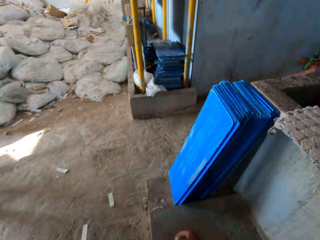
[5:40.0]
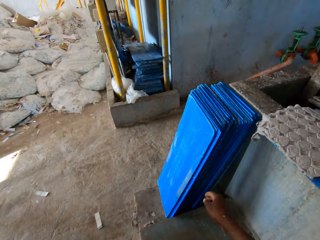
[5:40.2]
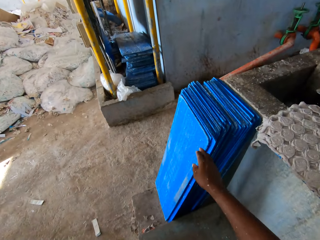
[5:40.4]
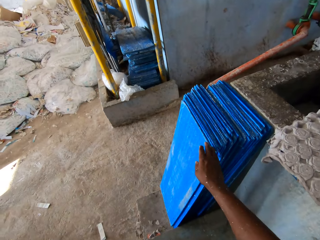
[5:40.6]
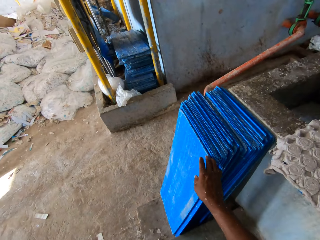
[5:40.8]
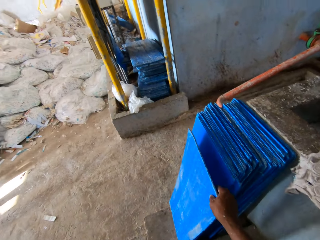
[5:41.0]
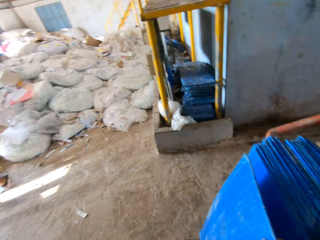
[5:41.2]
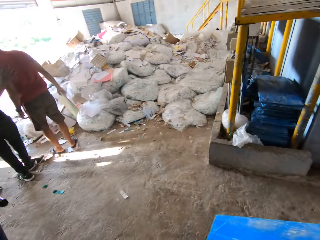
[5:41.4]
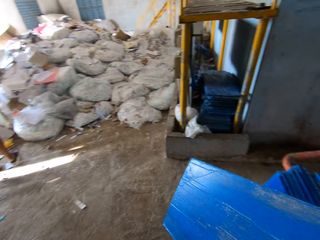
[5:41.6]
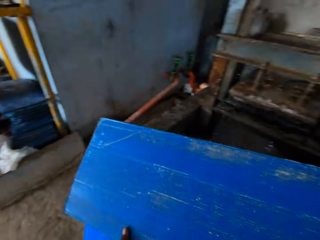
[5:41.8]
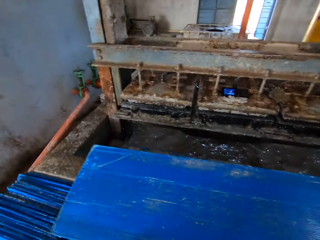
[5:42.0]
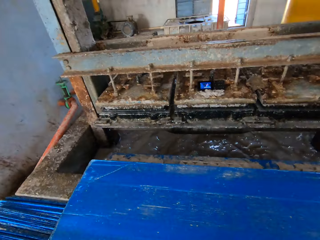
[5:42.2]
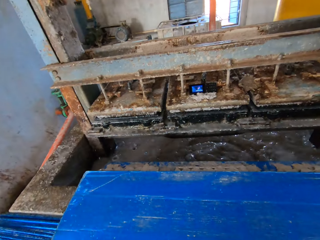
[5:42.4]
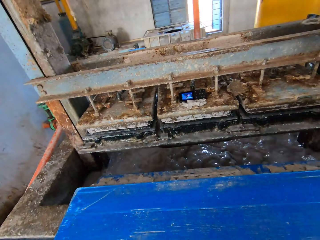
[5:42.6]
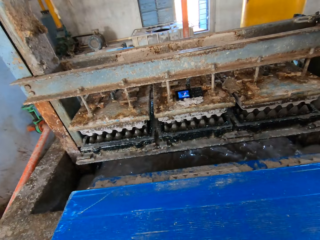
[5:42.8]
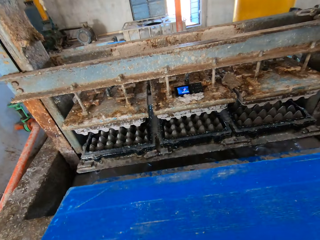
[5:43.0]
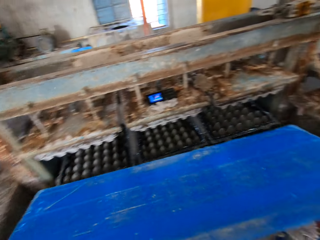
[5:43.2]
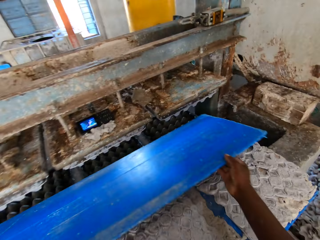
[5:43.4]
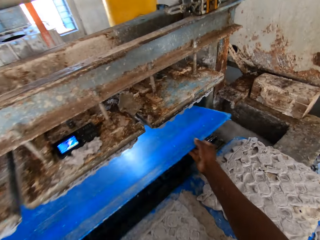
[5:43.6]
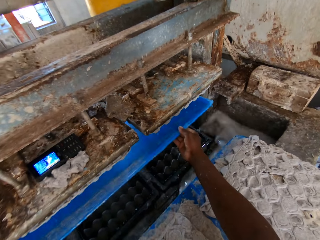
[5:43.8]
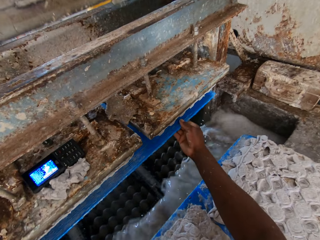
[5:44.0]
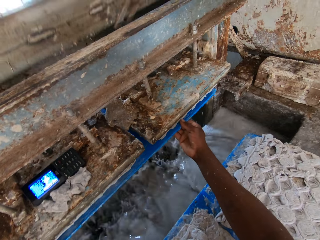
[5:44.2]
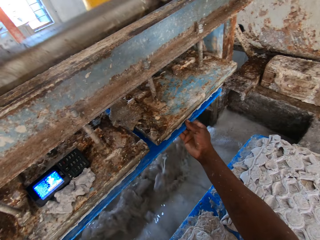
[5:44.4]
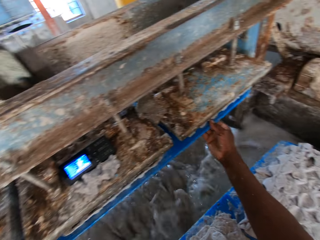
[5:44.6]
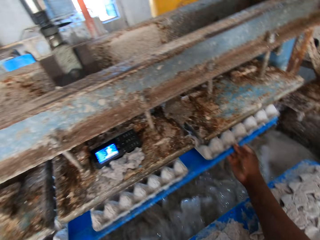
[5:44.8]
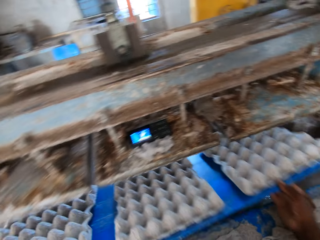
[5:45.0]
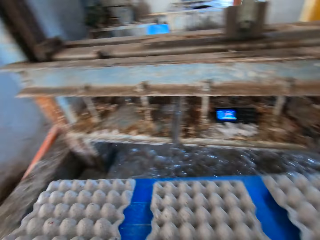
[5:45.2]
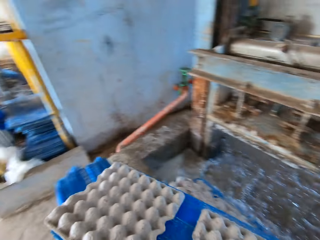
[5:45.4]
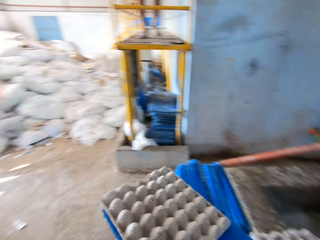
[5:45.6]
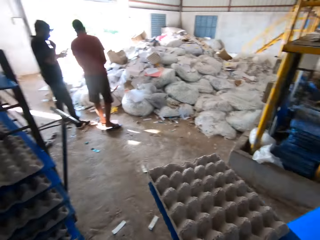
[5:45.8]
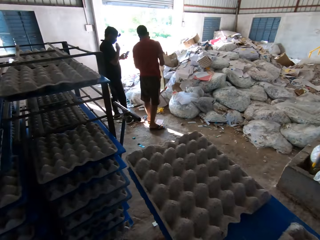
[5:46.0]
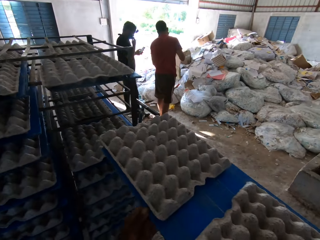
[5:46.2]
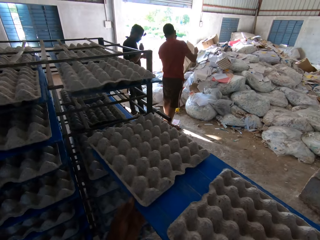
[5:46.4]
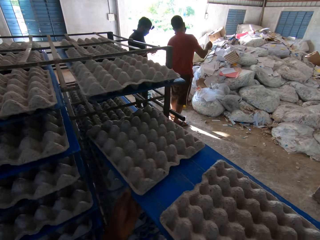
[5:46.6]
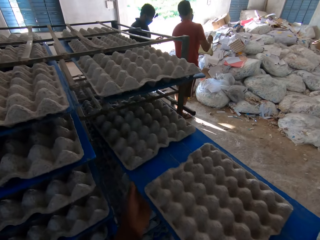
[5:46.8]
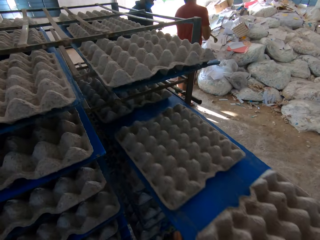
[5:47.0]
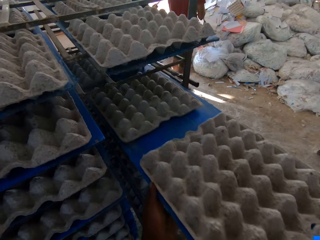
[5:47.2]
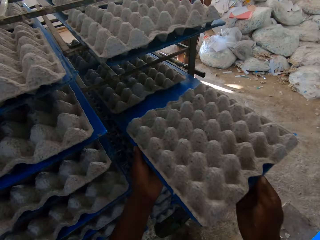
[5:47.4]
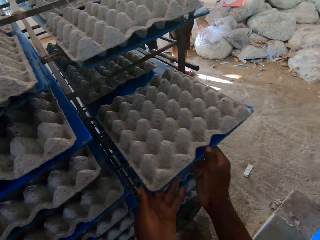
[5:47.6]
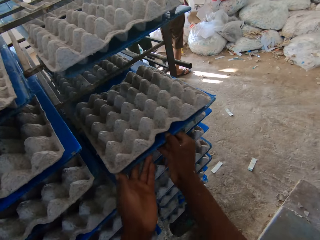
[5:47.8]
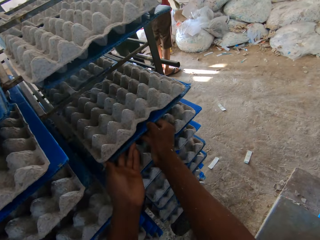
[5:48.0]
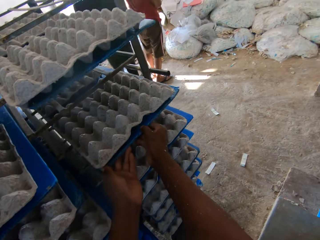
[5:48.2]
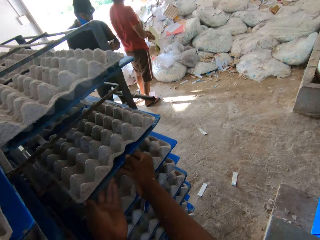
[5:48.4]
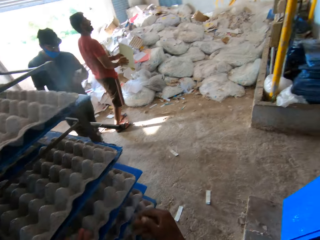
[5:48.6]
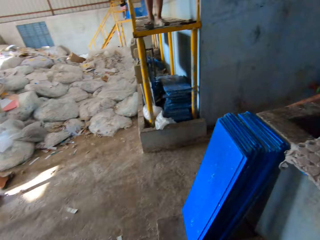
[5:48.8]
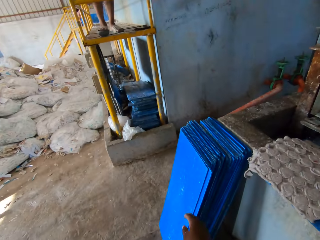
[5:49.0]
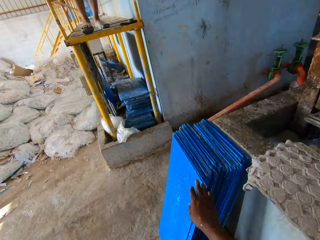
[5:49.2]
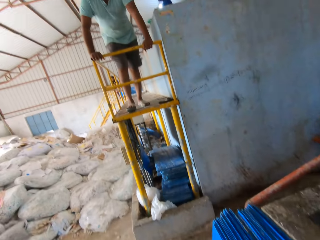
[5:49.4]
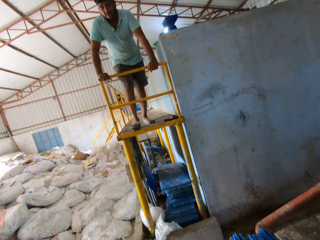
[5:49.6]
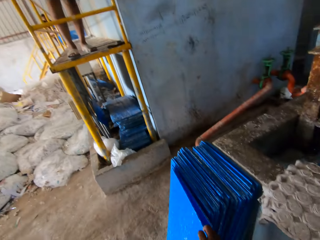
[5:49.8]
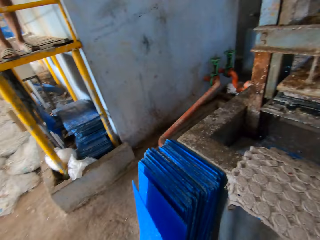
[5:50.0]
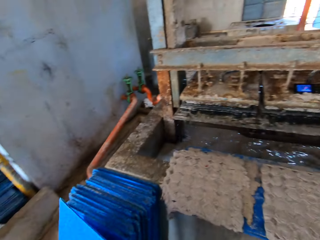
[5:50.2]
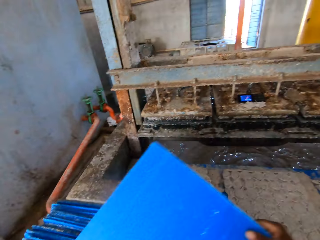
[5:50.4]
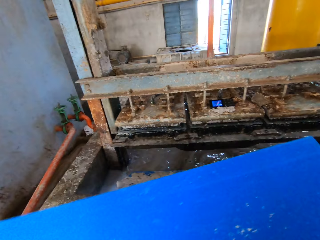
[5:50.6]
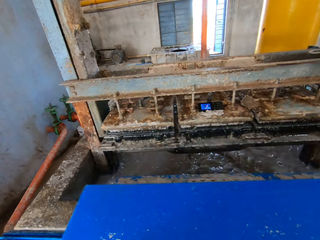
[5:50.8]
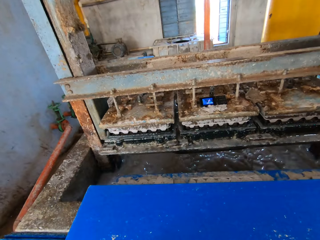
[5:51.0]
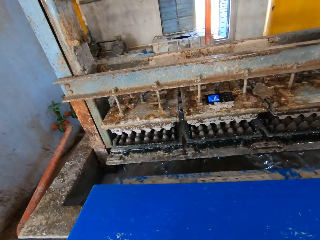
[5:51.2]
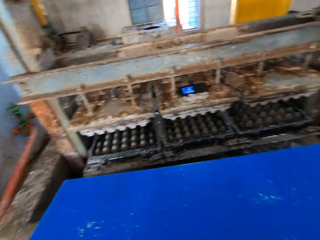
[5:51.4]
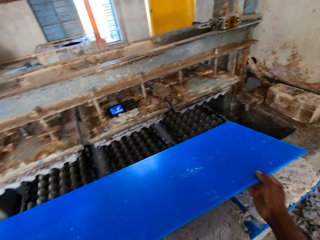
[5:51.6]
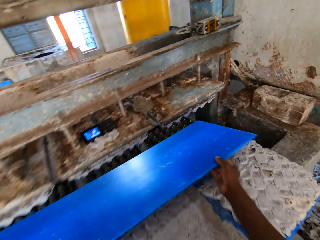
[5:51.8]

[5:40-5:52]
The camera wearer picks a tray from the floor with his right hand. He places the tray into the egg tray making machine with both hands. He takes the tray from the egg tray making machine with both hands. The man holds a carton with both hands. The camera wearer places the tray on a rack with both hands. He picks a tray from the floor with his right hand. Another man stands on a ladder.

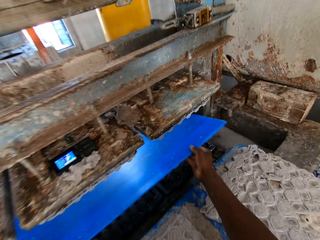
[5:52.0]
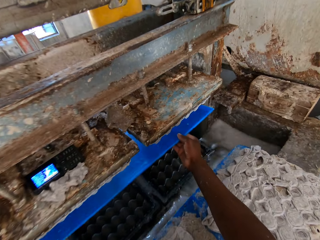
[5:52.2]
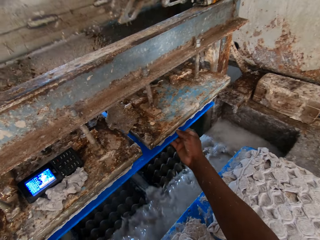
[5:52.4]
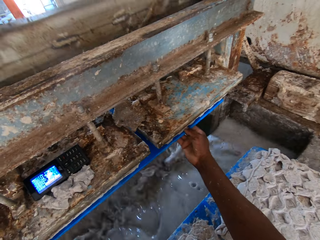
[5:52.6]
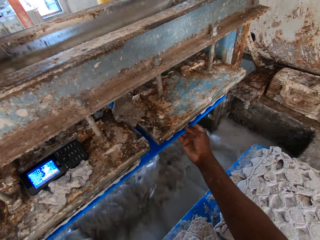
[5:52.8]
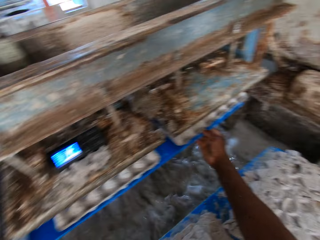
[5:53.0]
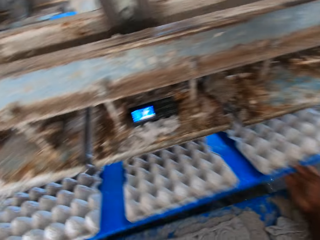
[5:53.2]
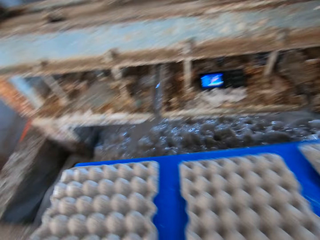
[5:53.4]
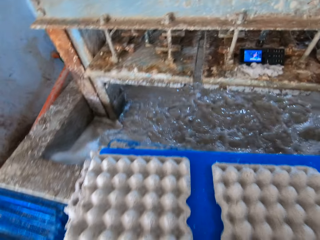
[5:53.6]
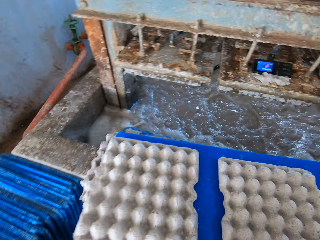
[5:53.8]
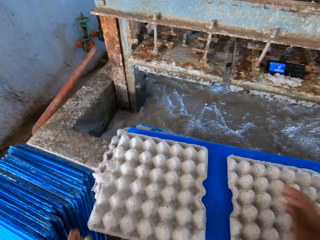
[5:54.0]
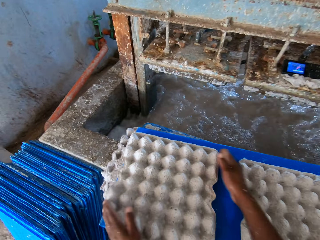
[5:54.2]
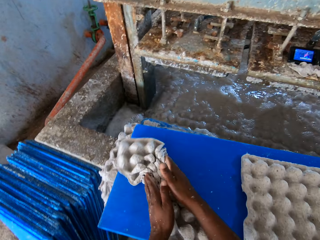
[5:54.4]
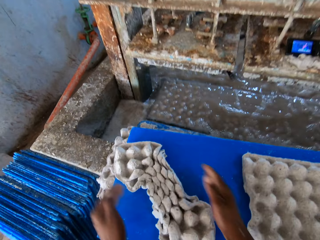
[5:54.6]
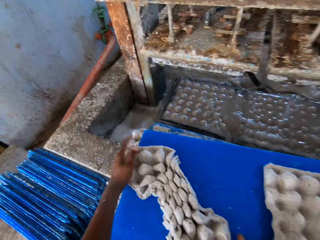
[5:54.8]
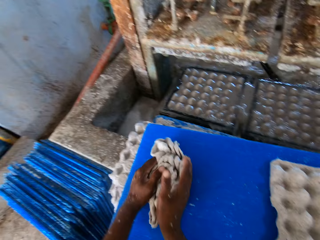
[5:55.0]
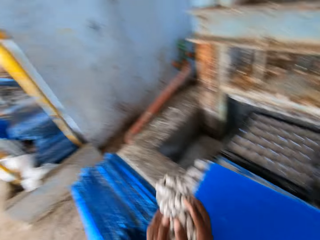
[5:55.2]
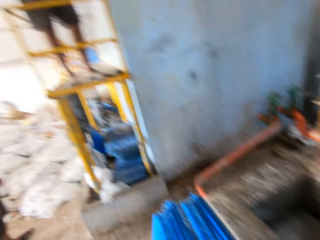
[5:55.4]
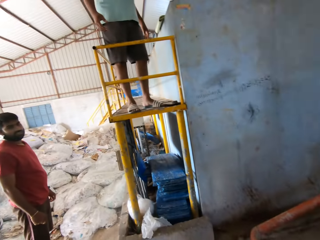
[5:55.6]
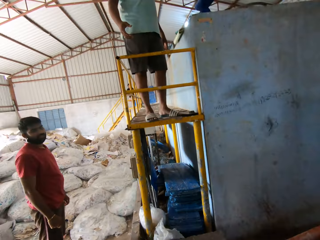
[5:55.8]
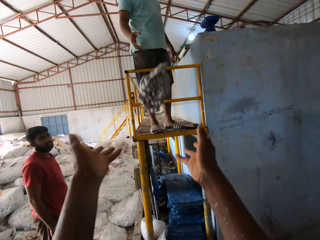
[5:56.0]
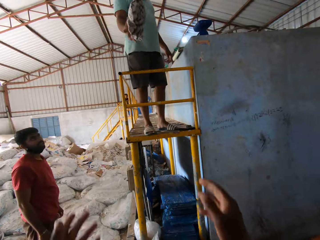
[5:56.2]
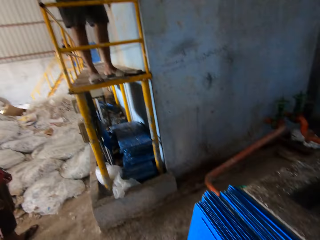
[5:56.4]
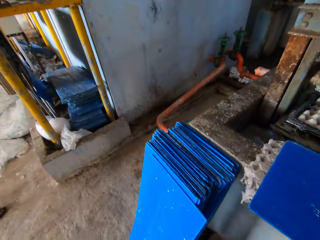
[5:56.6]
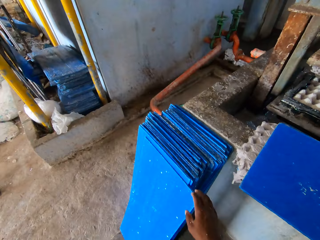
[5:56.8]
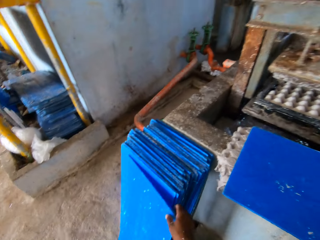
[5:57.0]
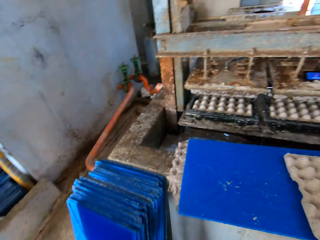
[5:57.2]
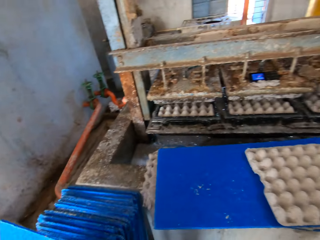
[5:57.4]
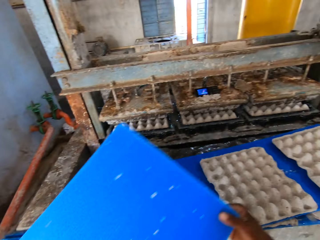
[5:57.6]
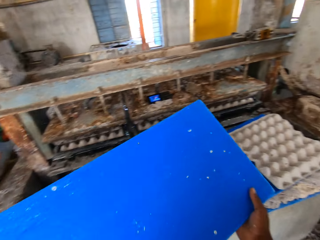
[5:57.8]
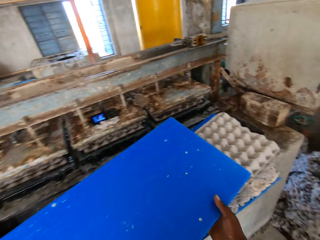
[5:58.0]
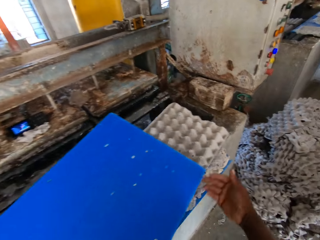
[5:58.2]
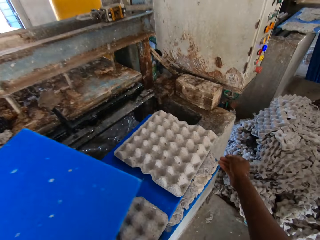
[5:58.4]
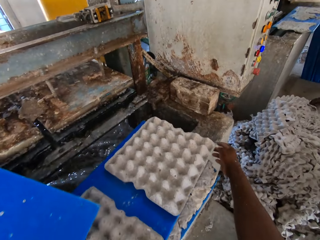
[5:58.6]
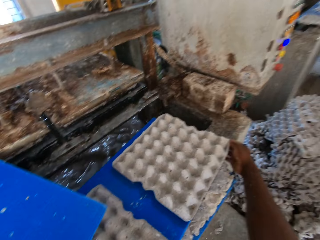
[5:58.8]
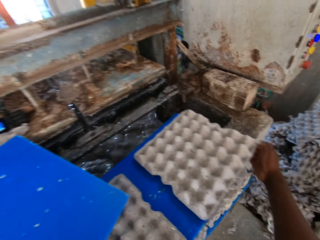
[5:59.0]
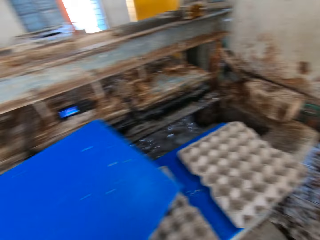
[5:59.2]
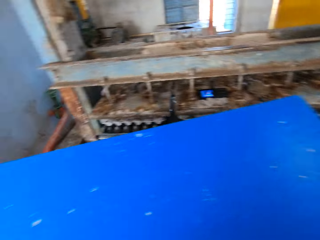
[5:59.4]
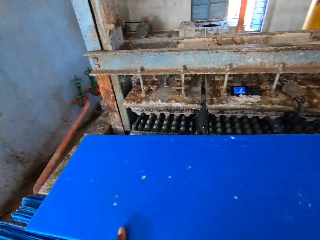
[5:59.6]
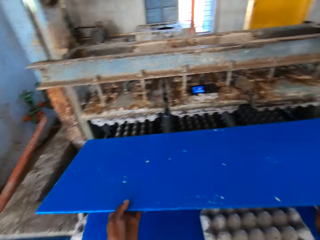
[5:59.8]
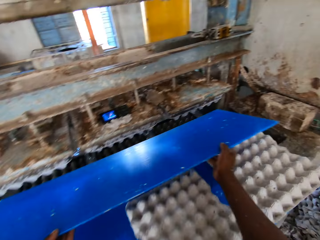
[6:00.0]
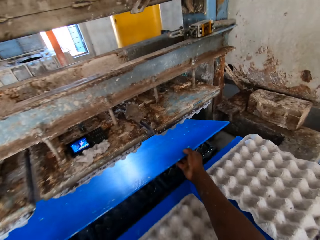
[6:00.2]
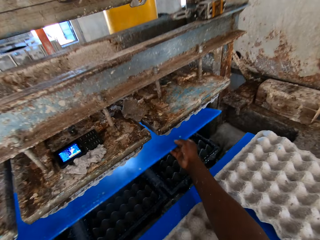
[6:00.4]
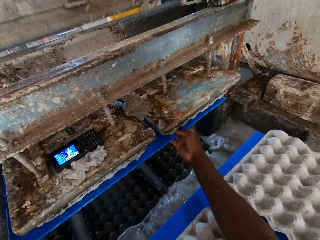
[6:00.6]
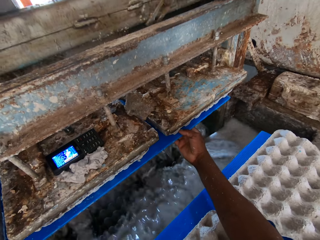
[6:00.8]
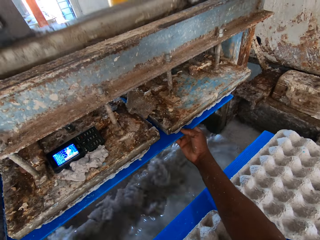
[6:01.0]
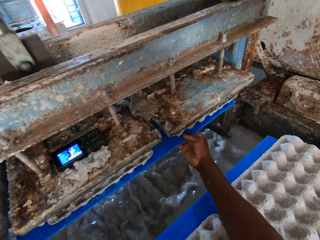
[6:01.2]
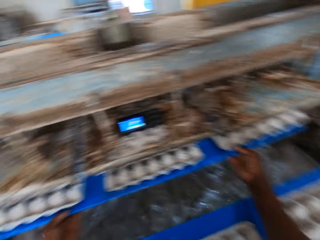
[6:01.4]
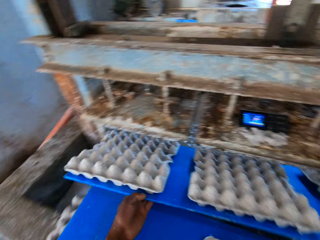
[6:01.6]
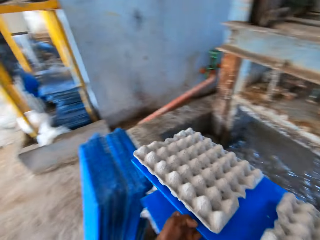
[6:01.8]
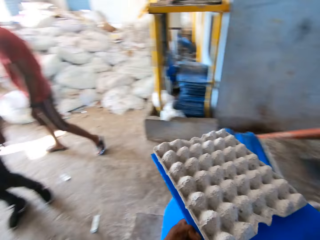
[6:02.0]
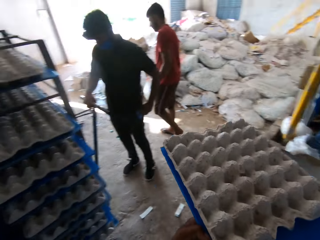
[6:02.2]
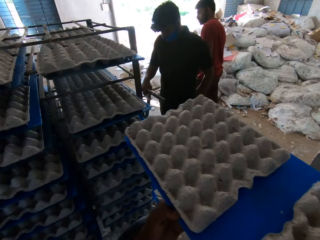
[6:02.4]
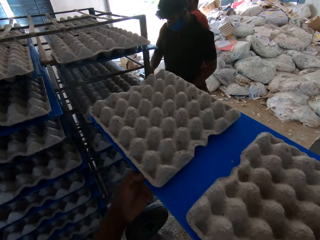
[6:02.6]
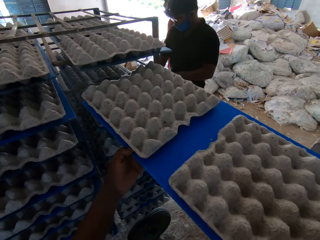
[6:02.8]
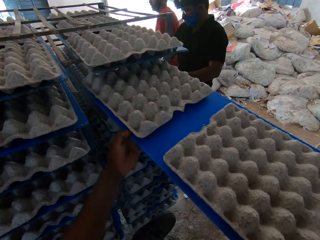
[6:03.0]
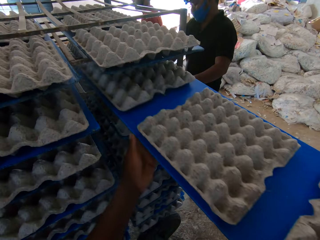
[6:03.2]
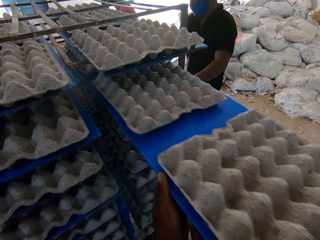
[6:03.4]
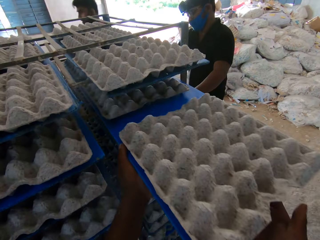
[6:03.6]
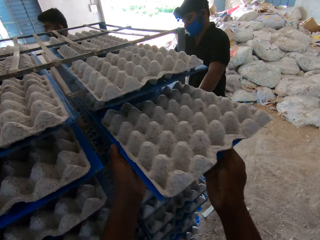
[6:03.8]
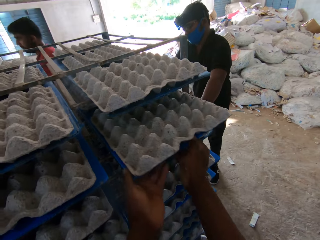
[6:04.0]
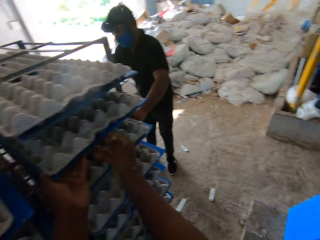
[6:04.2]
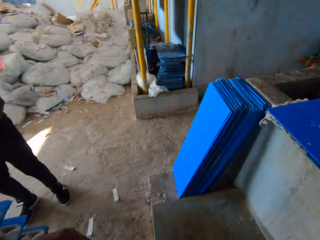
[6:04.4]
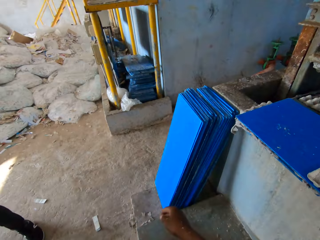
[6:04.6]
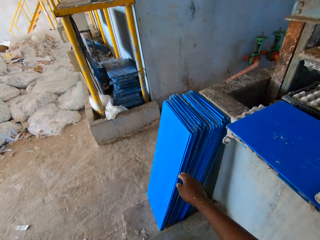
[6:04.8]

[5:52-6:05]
The camera wearer places the tray into the egg tray making machine with both hands. He picks a crate. He places the tray on the machine countertop with both hands. He folds the crate. He squeezes the crate on the tray with his hands. He throws the crate to a man with both hands. He picks a tray from the floor with his right hand. He moves a tray on the machine countertop with his right hand. He places the tray into the egg tray making machine with both hands. He takes the tray from the egg tray making machine with both hands. He places the tray on a rack with both hands.
